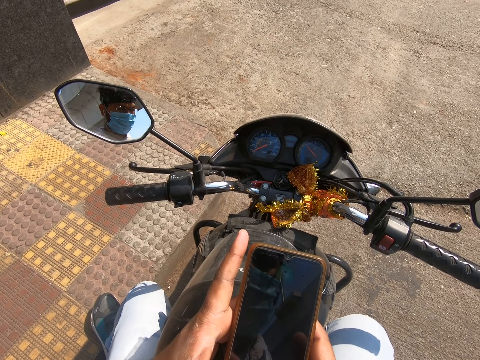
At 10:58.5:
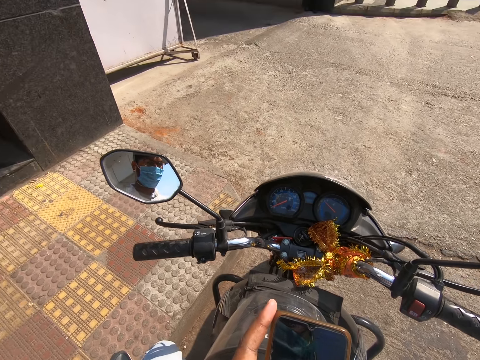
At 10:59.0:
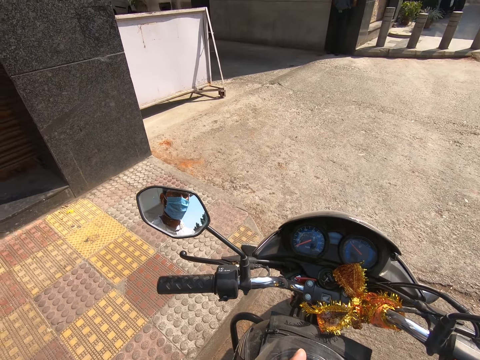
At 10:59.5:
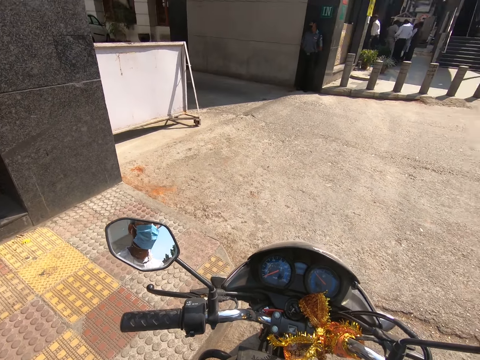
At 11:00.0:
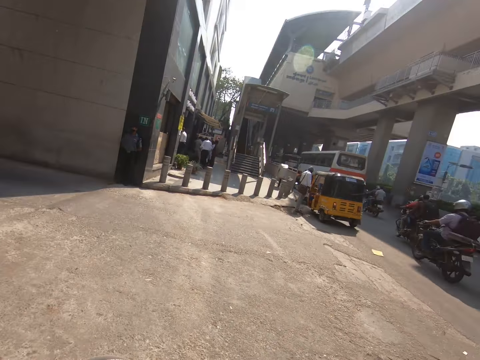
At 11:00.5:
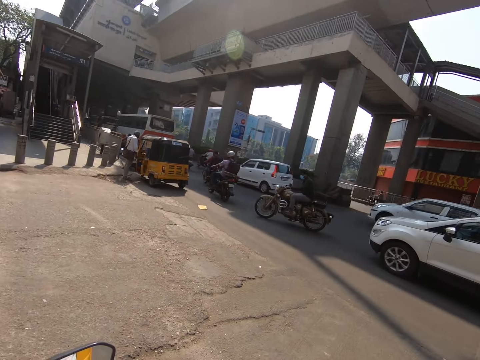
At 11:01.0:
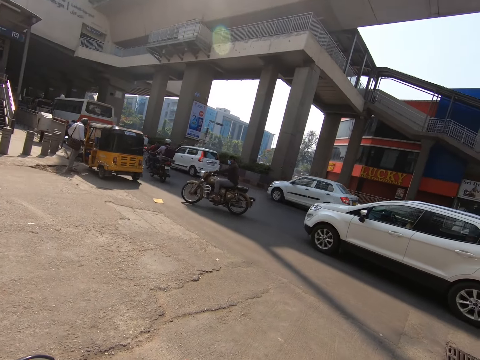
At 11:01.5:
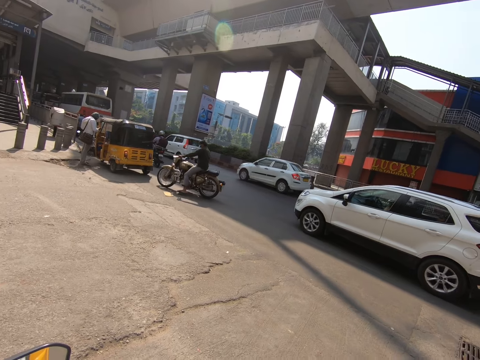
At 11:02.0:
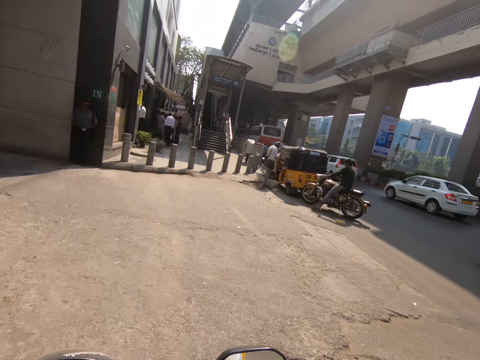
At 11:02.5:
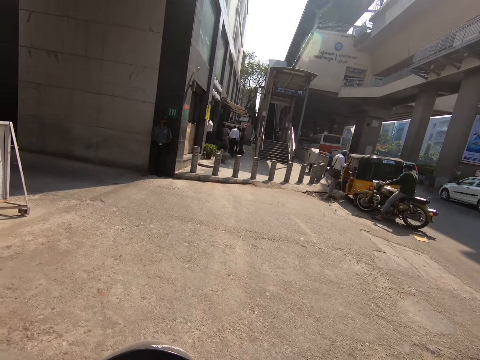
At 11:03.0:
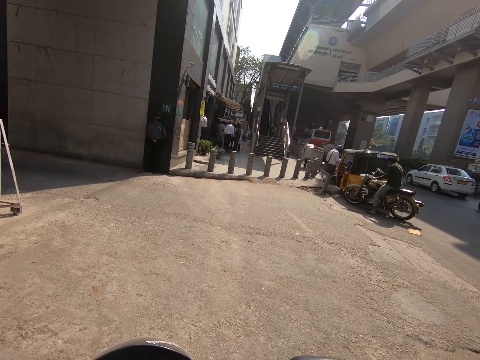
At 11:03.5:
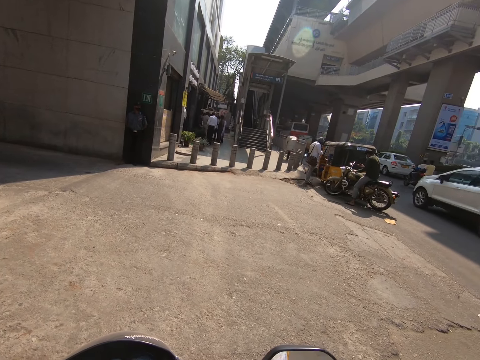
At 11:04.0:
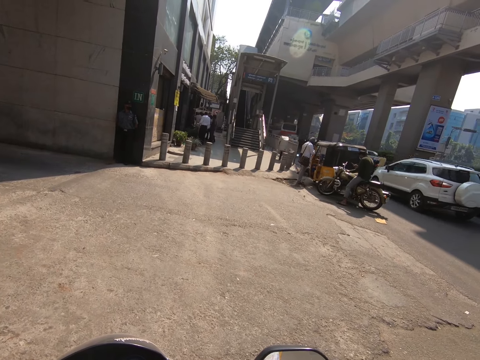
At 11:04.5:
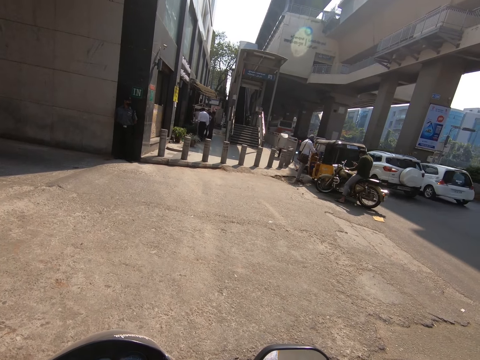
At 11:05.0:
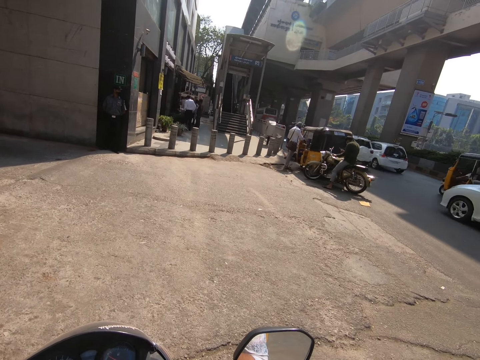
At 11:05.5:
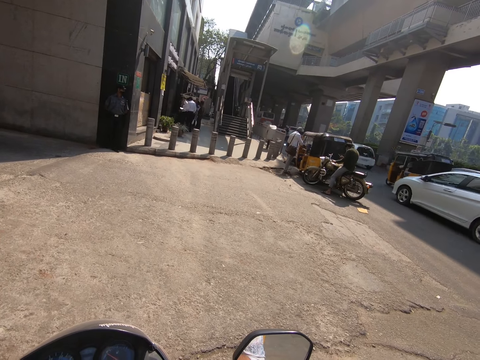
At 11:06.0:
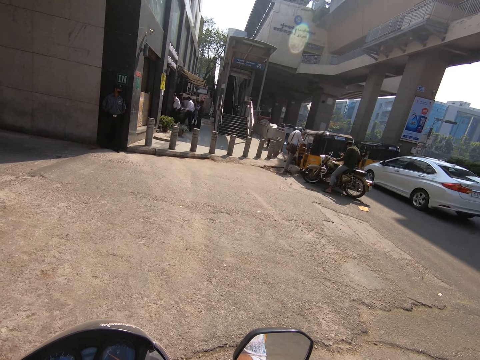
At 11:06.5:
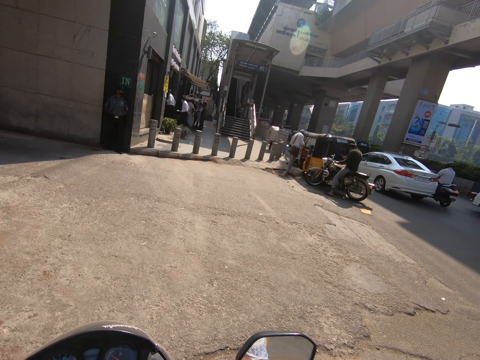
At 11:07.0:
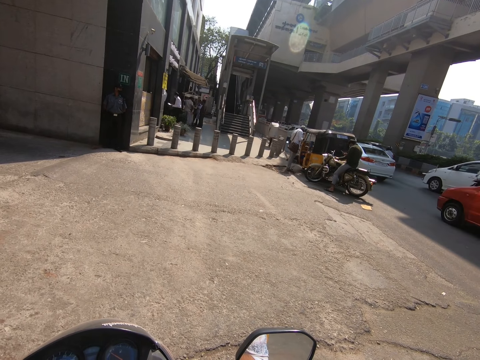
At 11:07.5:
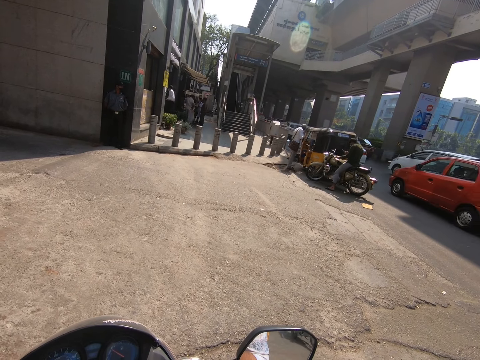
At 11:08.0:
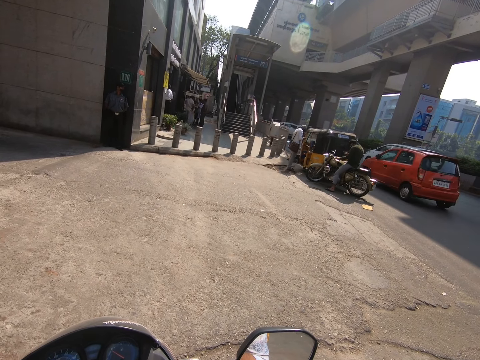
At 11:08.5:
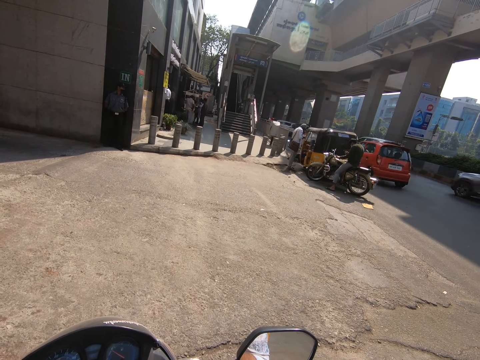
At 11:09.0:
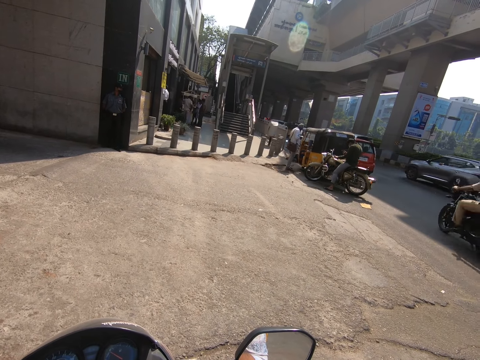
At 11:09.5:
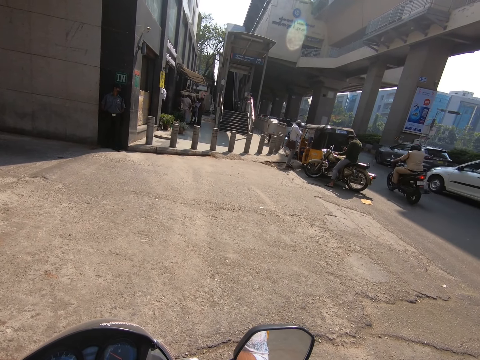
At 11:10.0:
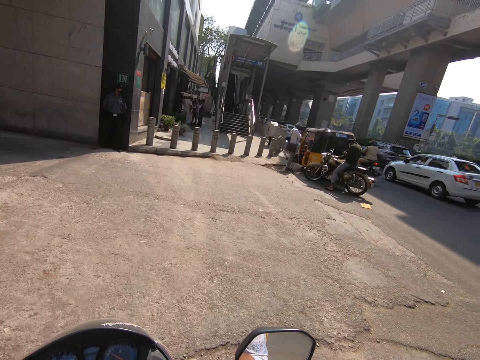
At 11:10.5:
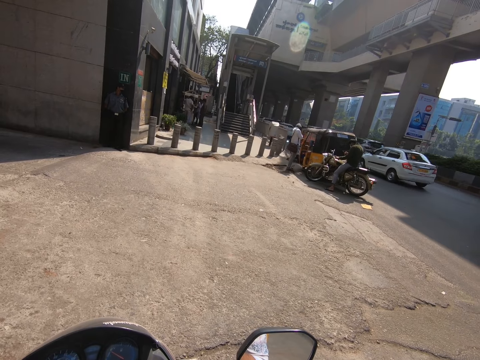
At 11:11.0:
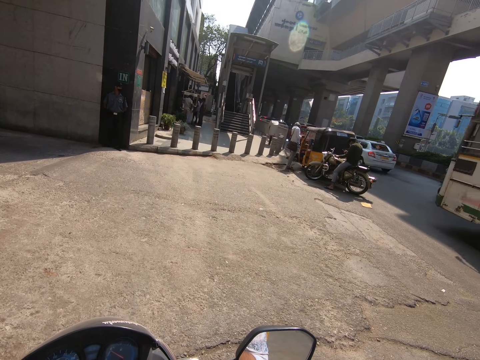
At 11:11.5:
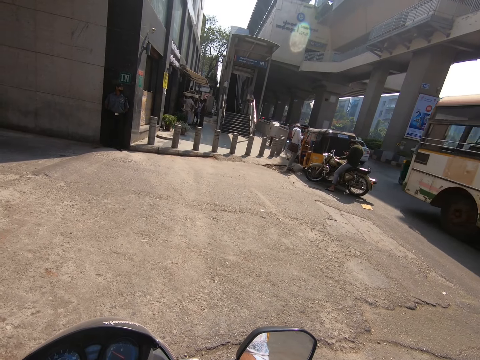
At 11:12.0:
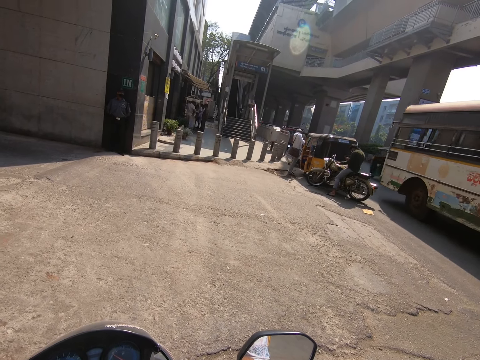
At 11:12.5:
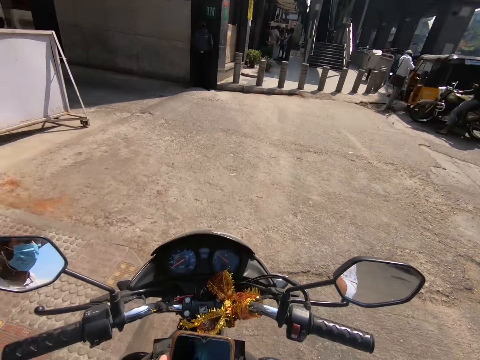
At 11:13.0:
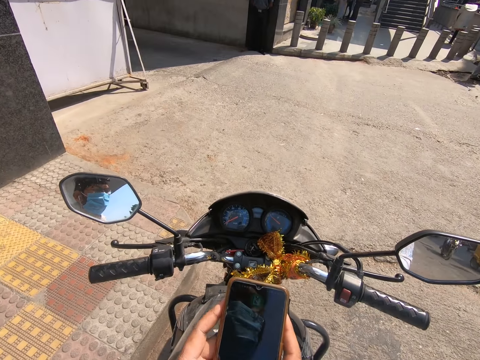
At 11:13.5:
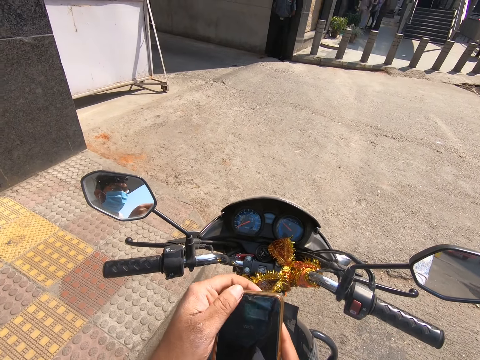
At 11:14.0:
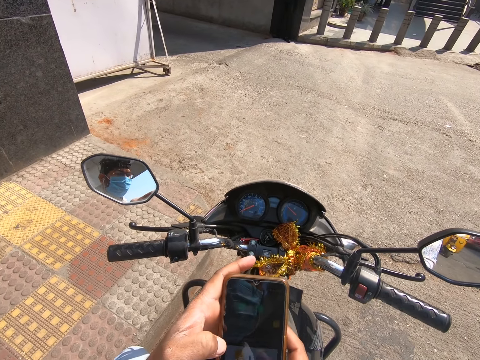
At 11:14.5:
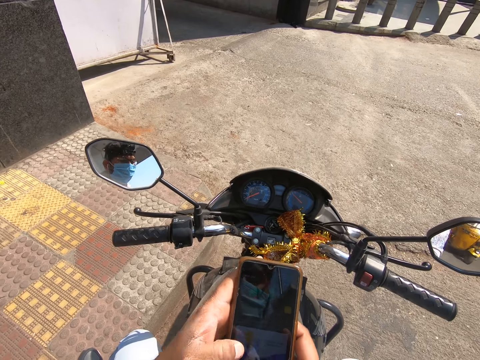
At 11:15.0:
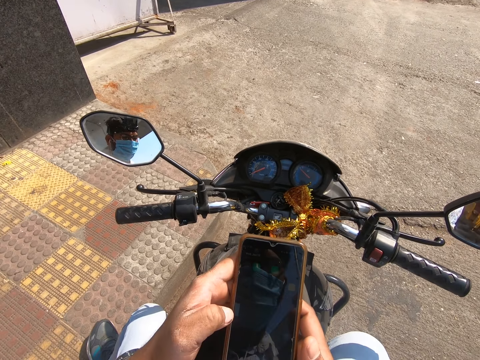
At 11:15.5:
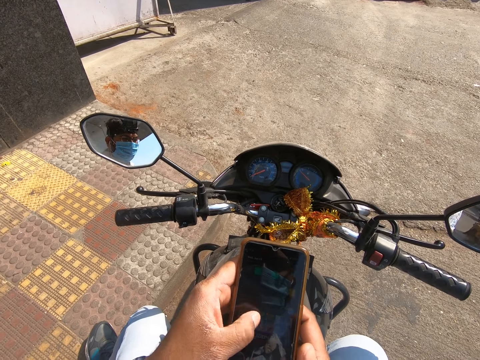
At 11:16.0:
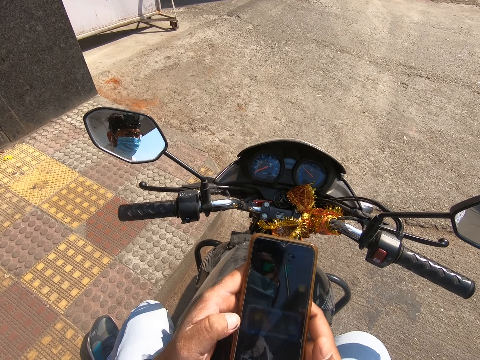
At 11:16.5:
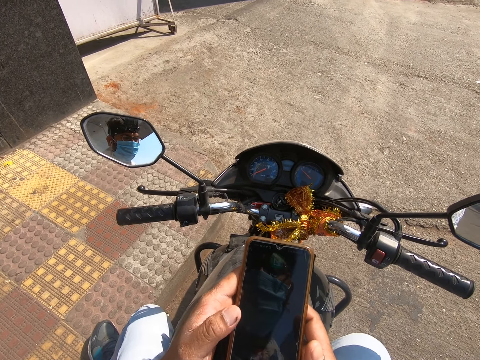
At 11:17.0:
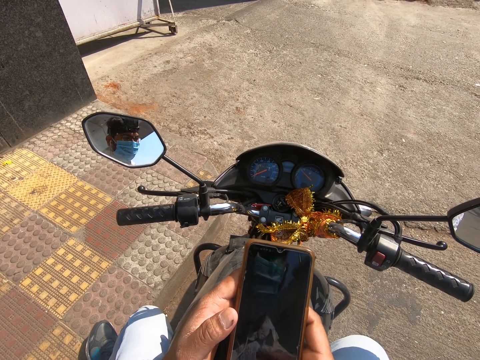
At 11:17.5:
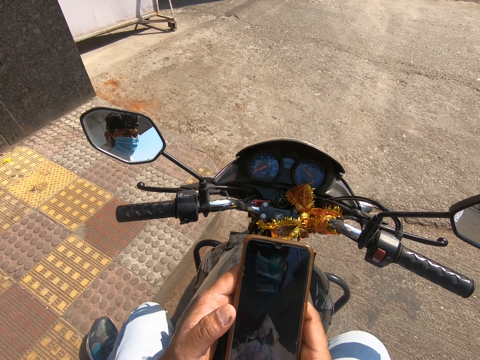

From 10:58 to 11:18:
The camera wearer looks around. He sits on the motorcycle on the sidewalk. He operates his phone with his hands.

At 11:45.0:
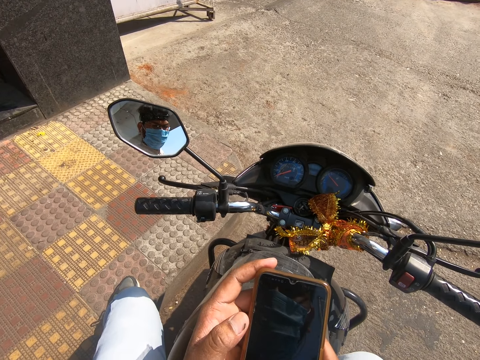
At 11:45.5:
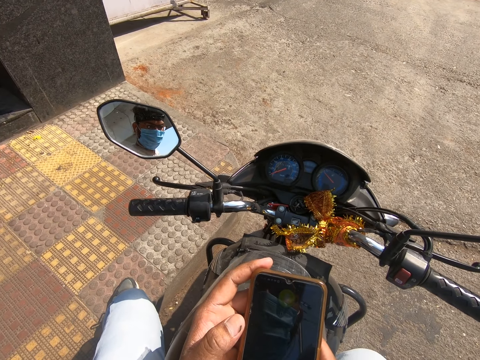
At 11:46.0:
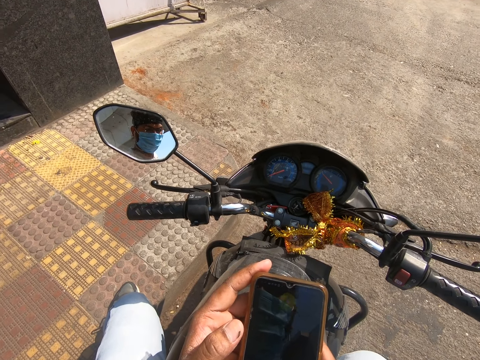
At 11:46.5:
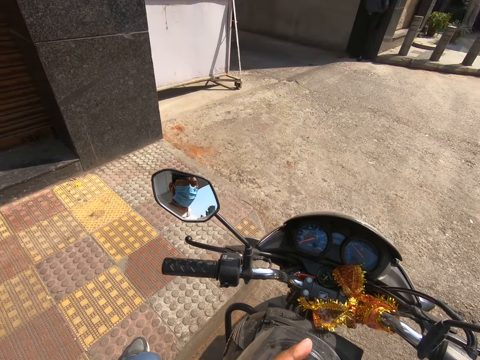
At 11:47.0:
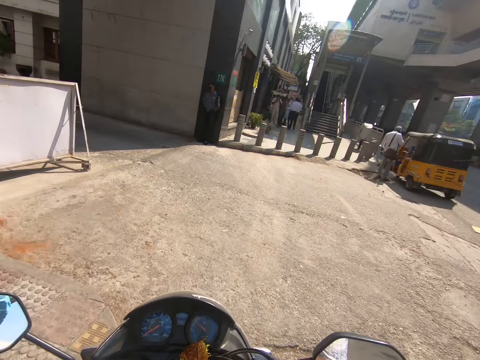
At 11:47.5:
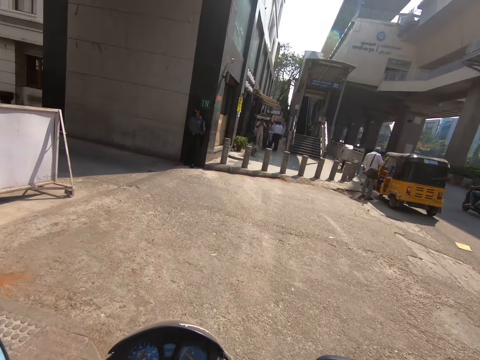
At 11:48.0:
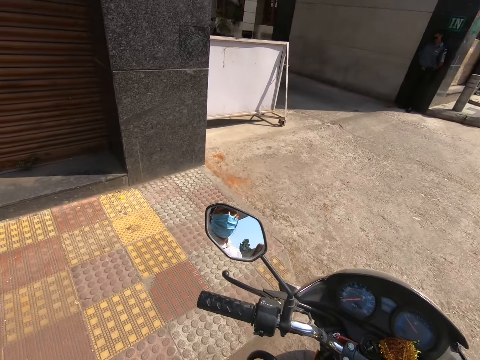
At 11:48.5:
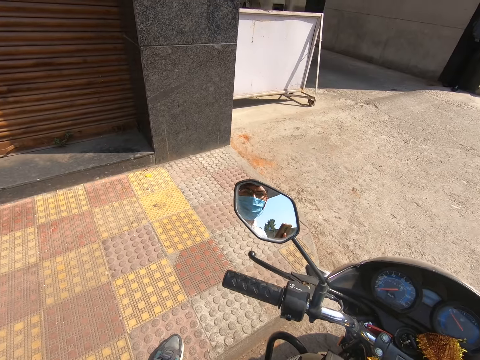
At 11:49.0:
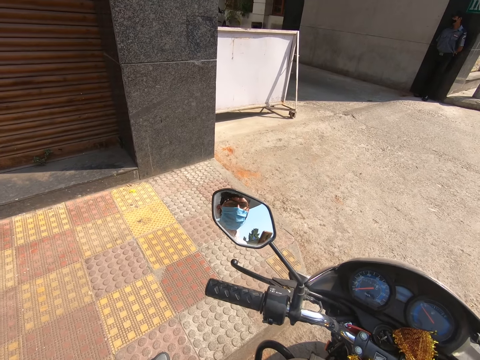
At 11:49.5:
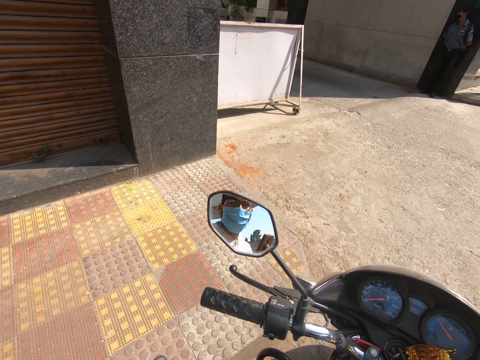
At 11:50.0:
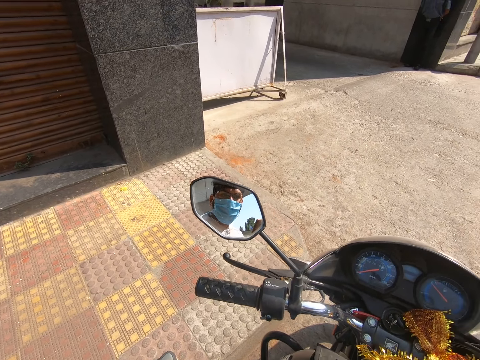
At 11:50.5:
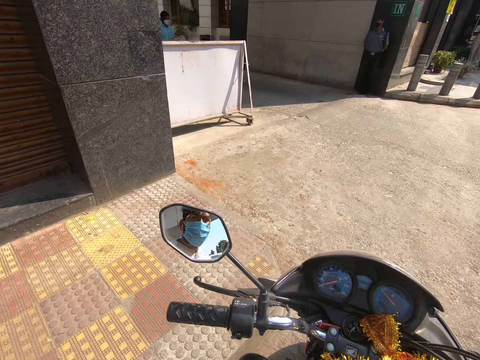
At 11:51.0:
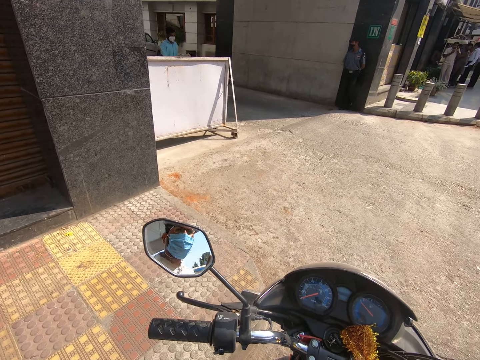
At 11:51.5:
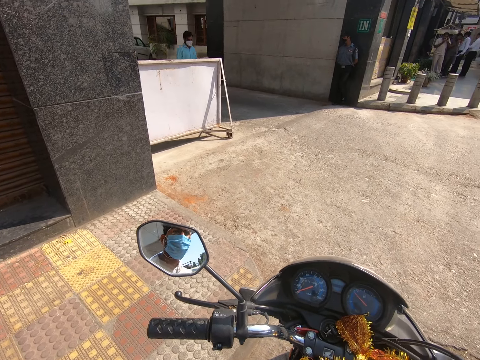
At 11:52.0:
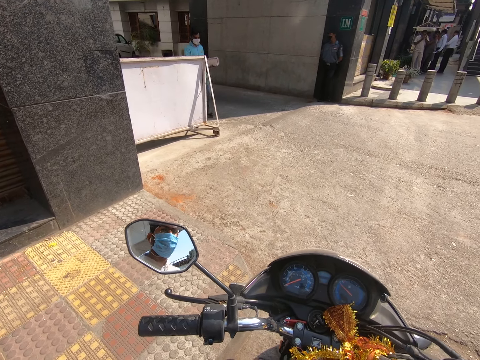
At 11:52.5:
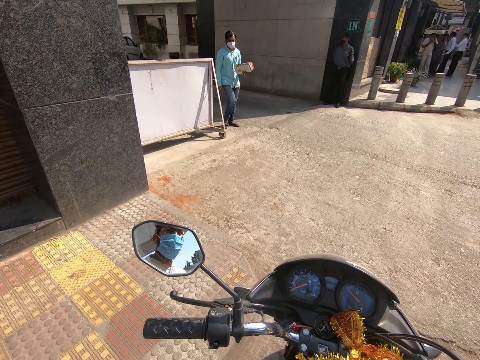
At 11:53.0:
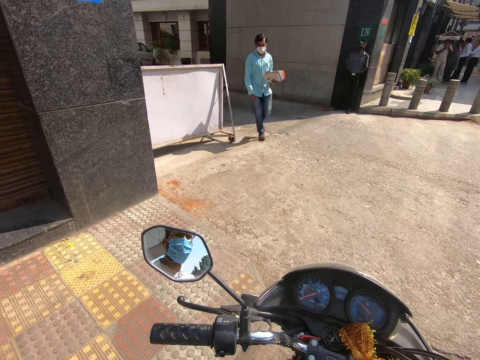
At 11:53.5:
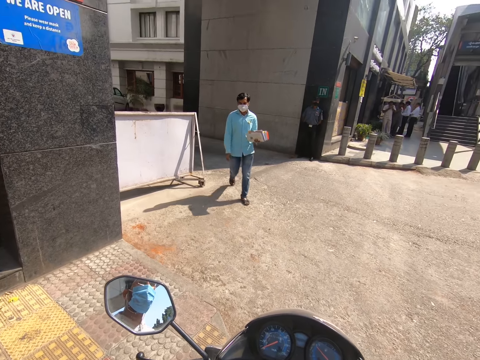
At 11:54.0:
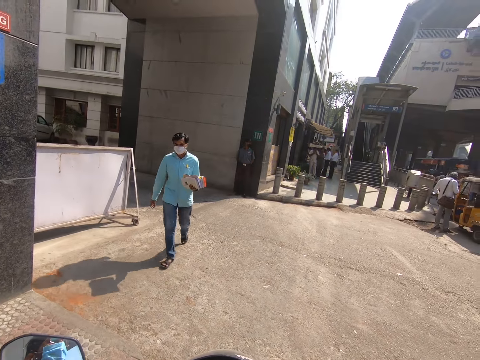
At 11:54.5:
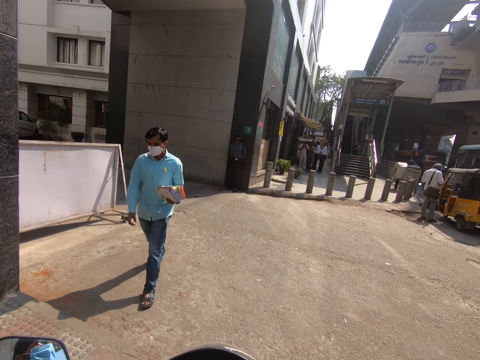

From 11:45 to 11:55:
The camera wearer sits on the motorcycle on the sidewalk.
